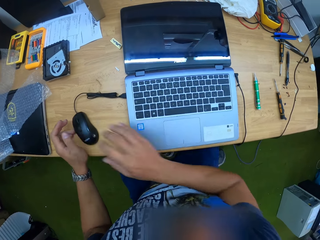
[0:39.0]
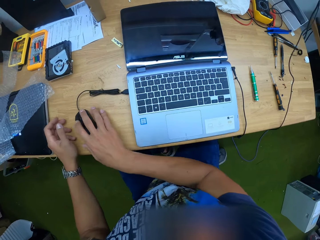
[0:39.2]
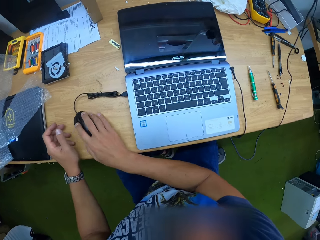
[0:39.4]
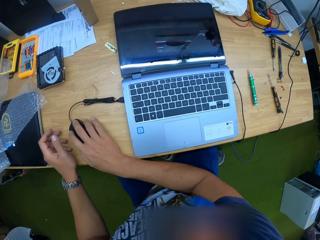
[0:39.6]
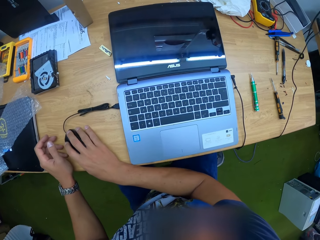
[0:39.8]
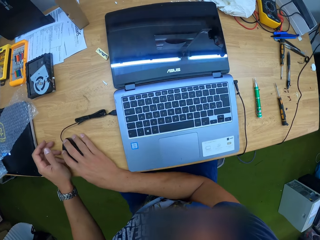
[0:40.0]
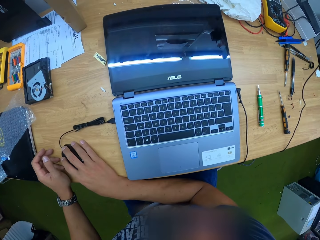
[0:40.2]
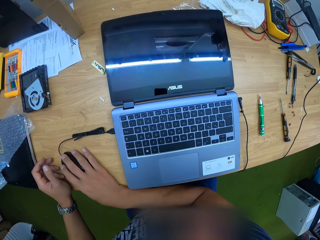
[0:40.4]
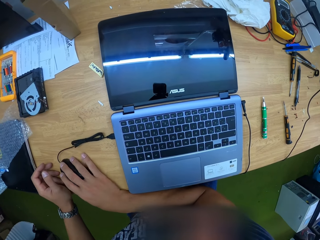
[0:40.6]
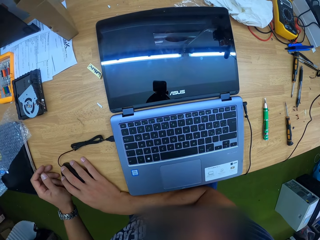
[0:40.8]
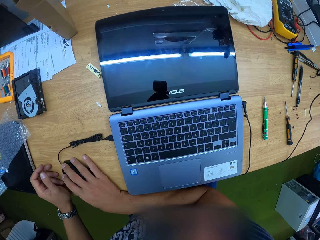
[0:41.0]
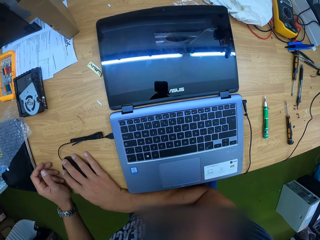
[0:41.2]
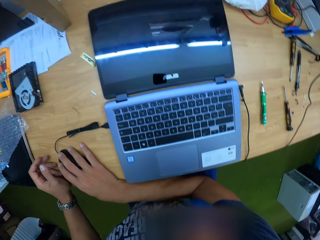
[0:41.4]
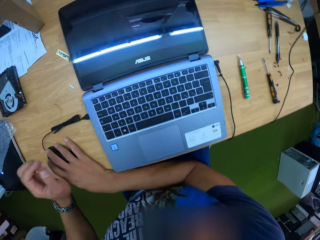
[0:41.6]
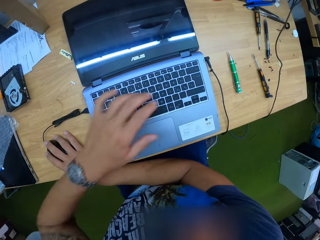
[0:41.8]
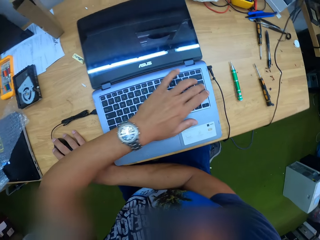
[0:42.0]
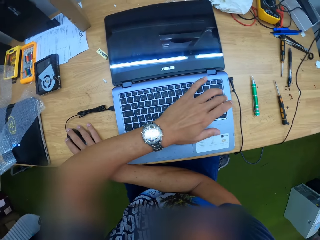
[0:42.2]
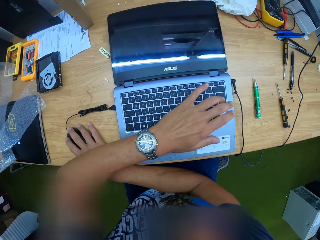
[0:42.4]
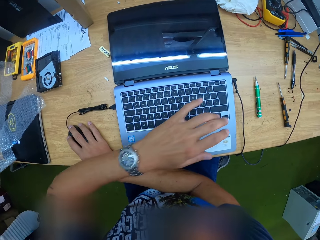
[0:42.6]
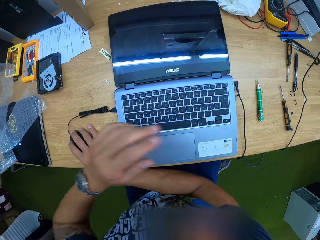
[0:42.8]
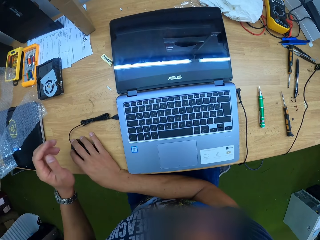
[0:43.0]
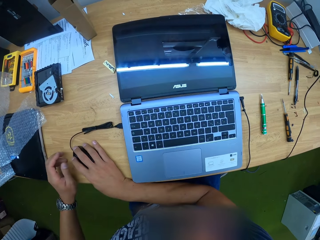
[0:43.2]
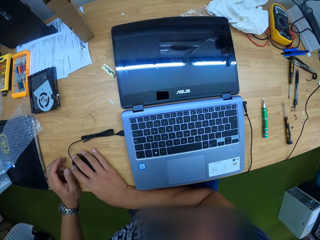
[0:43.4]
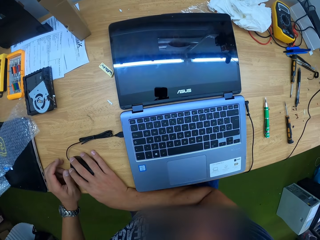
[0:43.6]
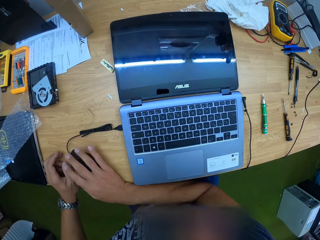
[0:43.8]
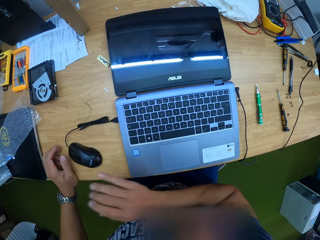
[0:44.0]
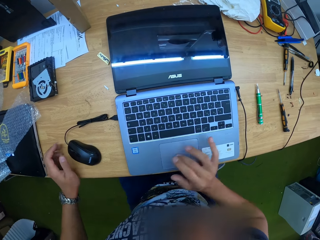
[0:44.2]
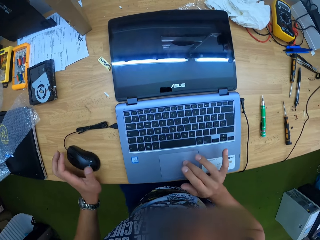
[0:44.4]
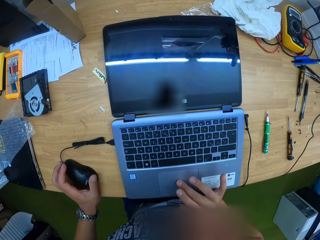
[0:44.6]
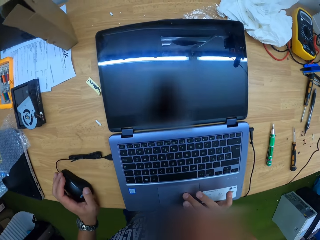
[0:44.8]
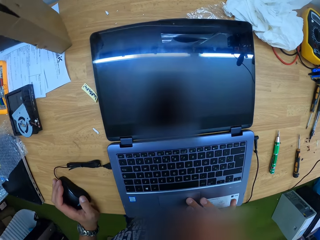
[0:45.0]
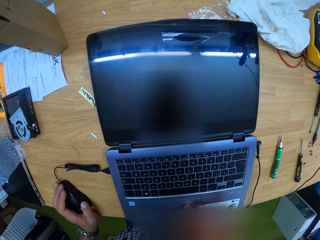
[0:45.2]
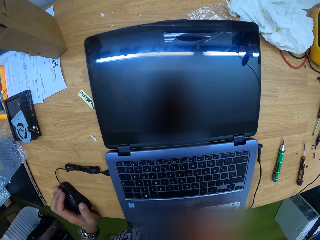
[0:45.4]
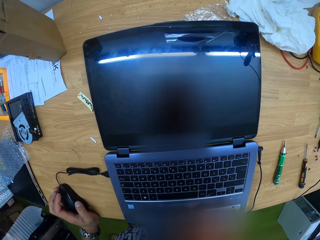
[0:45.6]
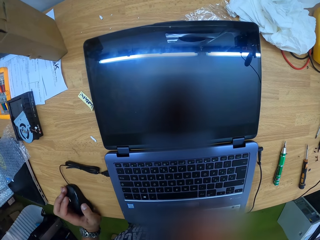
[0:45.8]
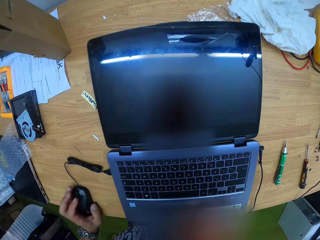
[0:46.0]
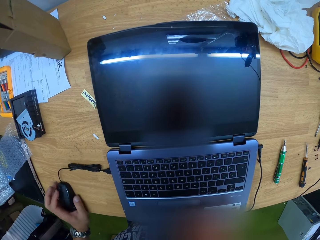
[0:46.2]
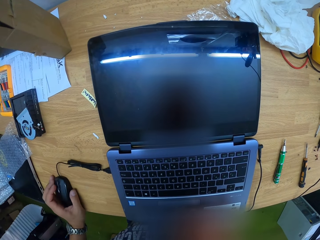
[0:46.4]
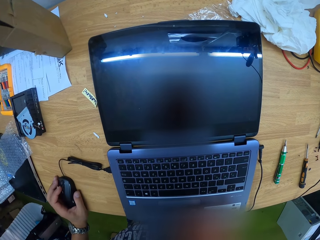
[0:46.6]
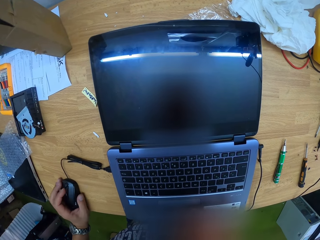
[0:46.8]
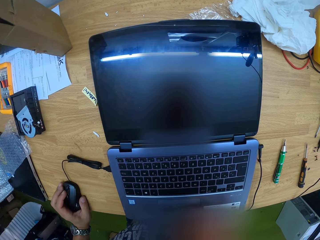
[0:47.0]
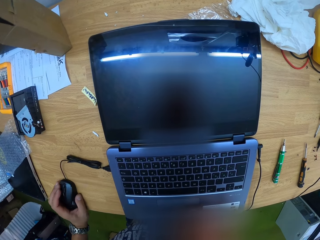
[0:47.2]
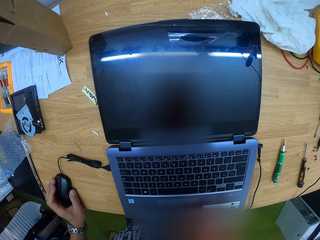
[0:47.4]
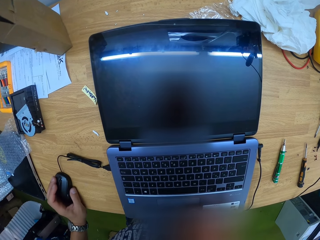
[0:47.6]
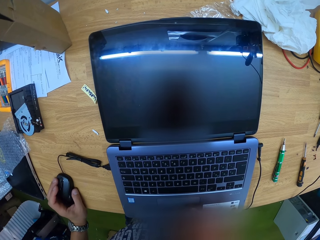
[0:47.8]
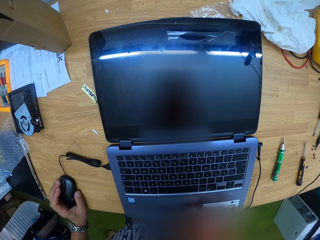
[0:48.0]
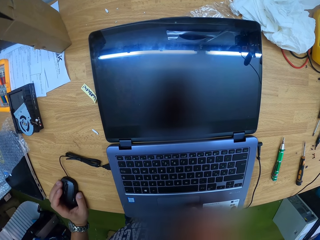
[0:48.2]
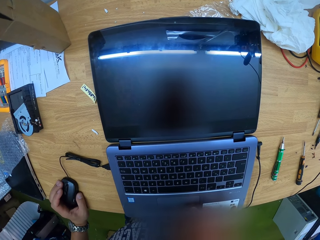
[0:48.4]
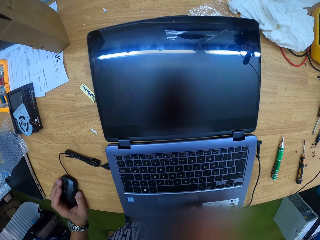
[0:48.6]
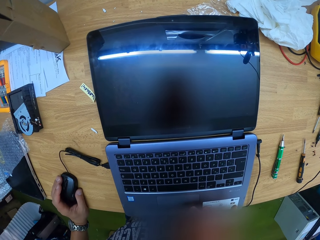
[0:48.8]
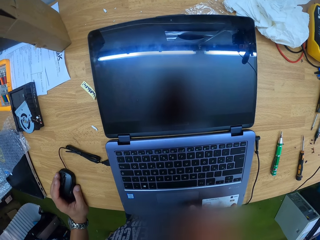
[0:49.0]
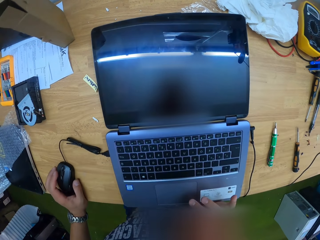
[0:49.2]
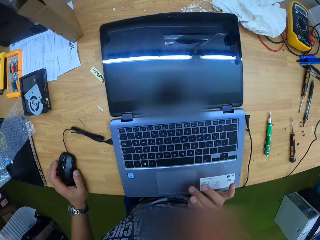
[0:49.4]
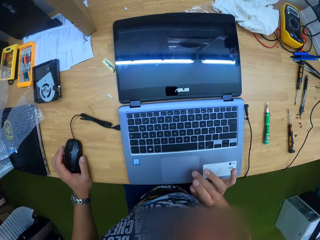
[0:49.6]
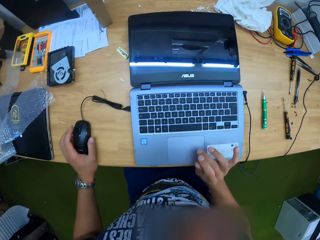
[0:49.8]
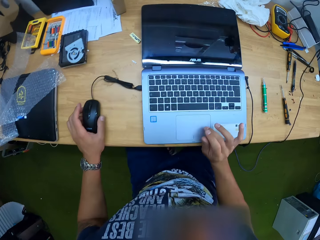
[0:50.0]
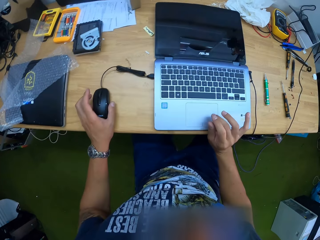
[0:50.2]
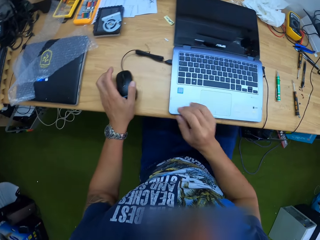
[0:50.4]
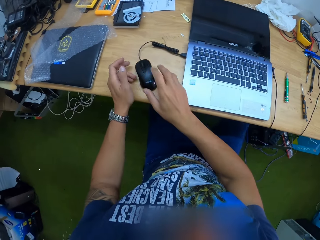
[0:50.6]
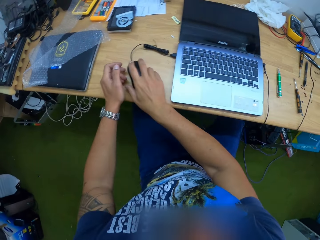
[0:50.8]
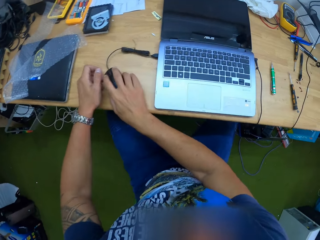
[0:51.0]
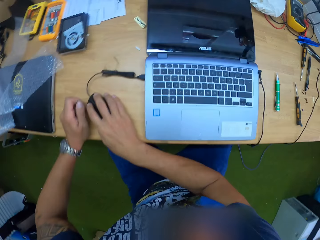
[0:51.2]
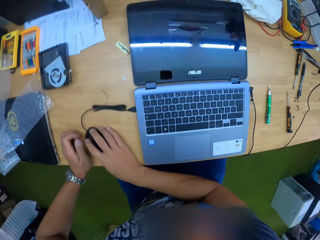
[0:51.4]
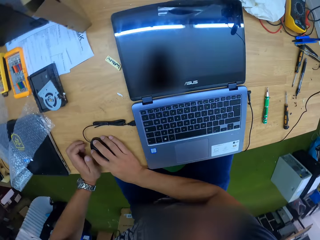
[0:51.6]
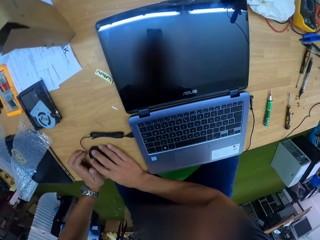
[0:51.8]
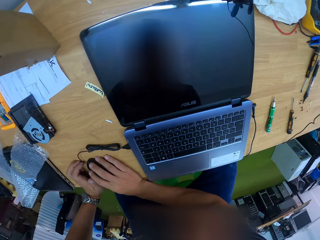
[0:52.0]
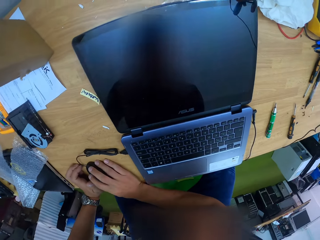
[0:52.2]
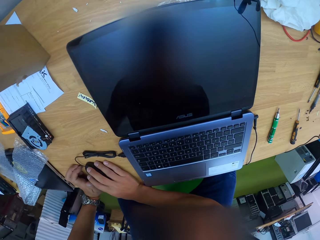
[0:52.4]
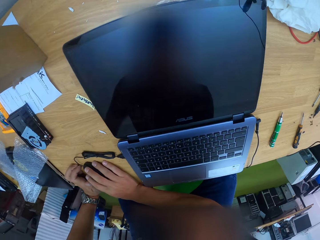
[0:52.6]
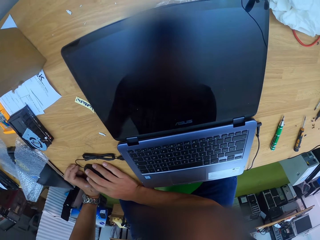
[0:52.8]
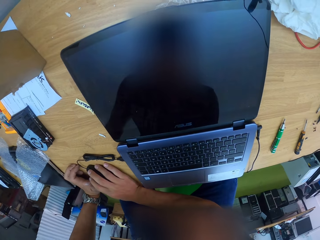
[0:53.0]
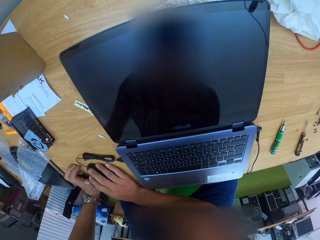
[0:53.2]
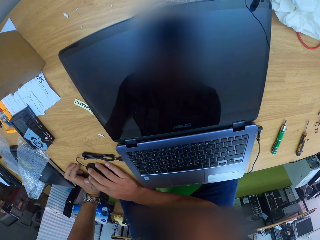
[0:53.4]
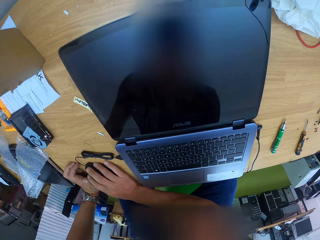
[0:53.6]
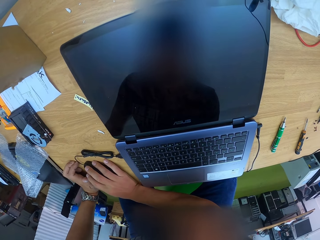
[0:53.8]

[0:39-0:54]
The camera wearer operates the mouse with his right hand. He scrolls on the laptop. He presses a key on the keyboard with his left hand. He operates the laptop with both hands. He operates the laptop with his right hand.

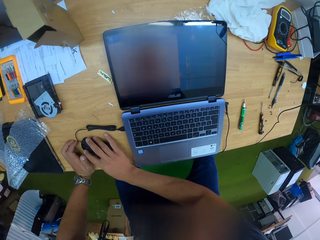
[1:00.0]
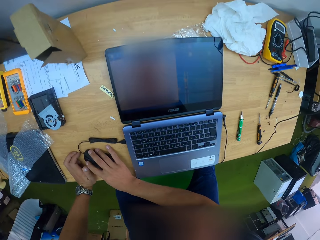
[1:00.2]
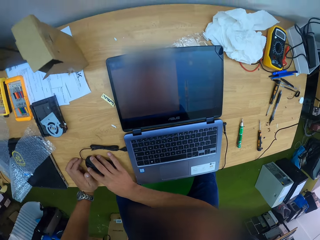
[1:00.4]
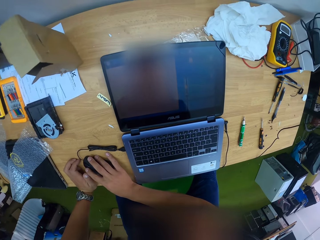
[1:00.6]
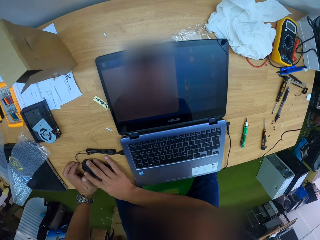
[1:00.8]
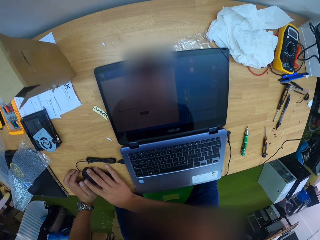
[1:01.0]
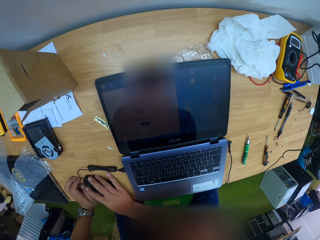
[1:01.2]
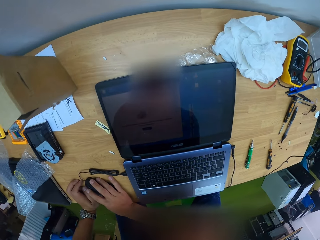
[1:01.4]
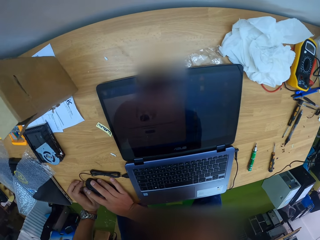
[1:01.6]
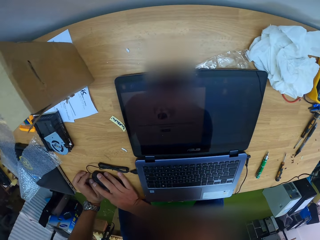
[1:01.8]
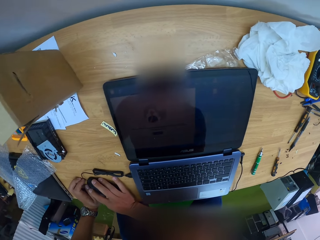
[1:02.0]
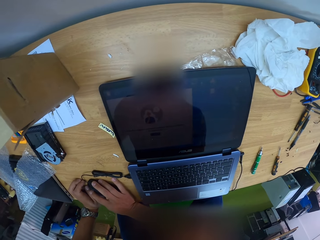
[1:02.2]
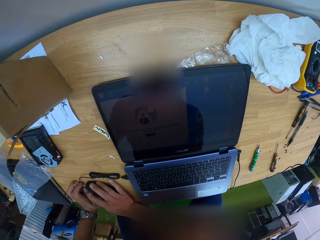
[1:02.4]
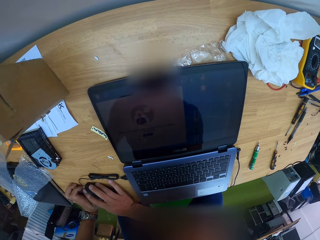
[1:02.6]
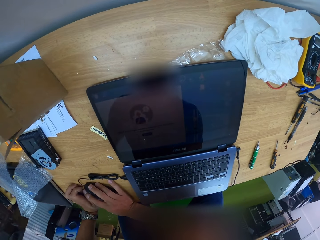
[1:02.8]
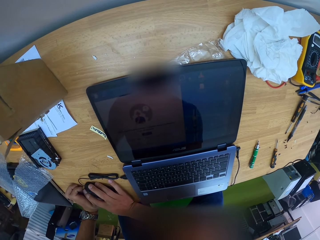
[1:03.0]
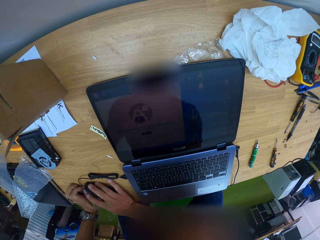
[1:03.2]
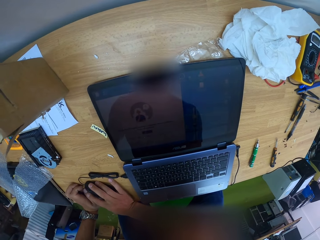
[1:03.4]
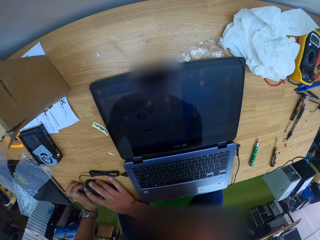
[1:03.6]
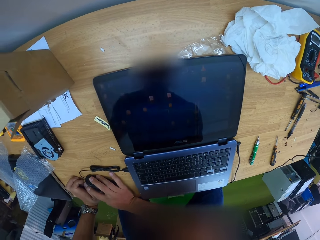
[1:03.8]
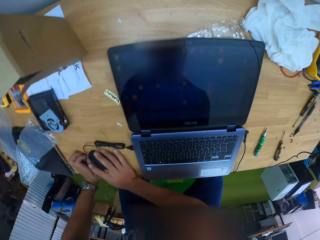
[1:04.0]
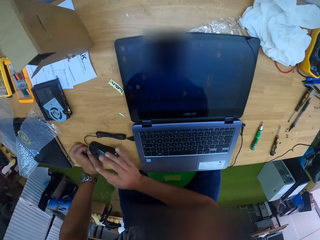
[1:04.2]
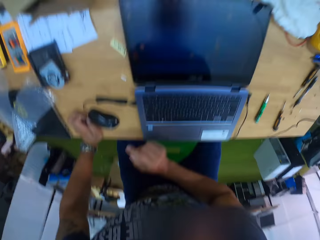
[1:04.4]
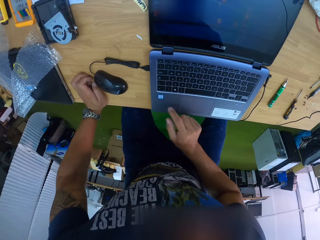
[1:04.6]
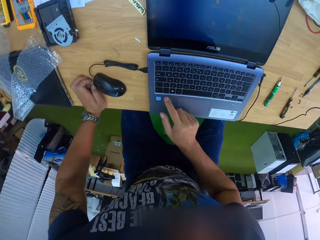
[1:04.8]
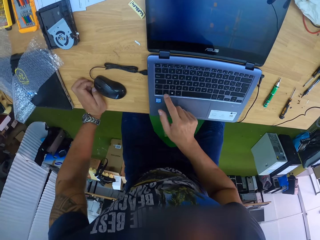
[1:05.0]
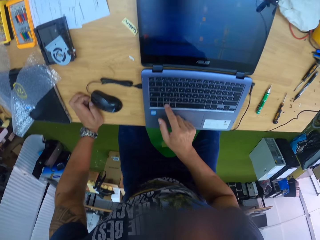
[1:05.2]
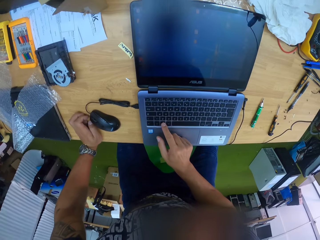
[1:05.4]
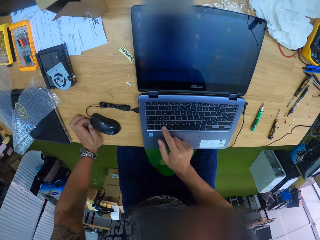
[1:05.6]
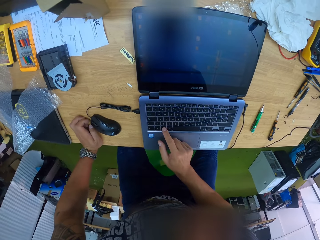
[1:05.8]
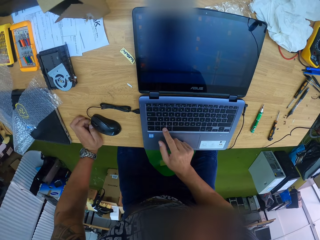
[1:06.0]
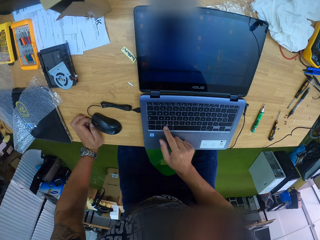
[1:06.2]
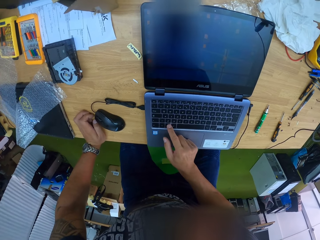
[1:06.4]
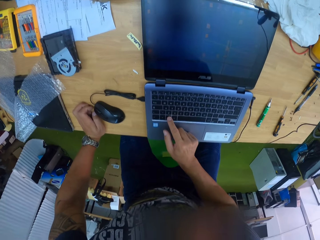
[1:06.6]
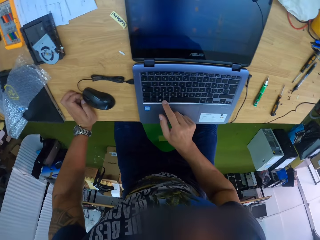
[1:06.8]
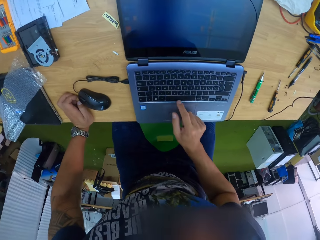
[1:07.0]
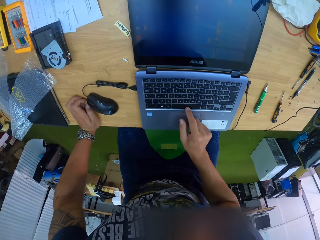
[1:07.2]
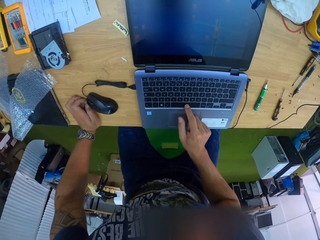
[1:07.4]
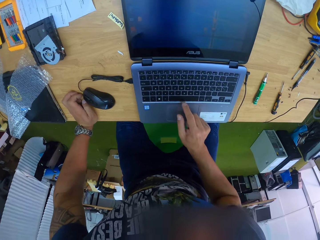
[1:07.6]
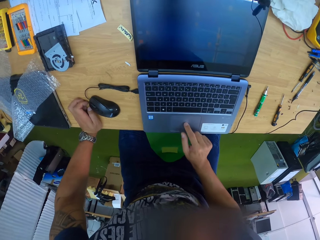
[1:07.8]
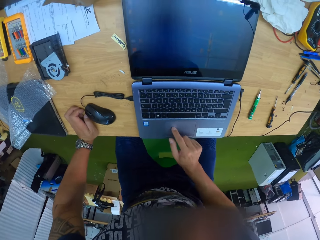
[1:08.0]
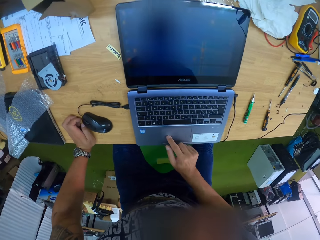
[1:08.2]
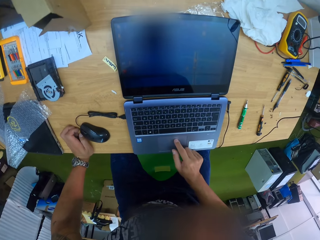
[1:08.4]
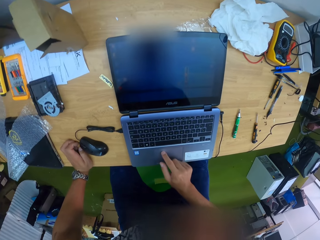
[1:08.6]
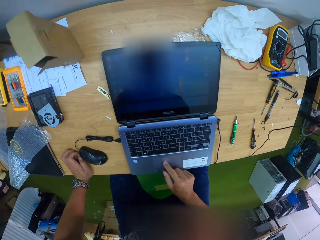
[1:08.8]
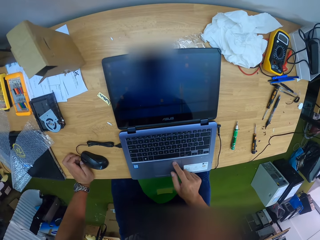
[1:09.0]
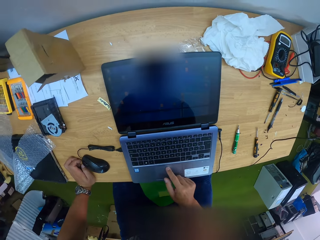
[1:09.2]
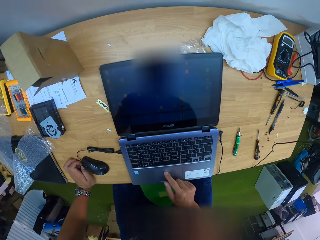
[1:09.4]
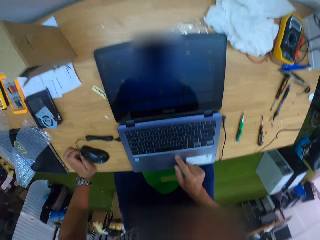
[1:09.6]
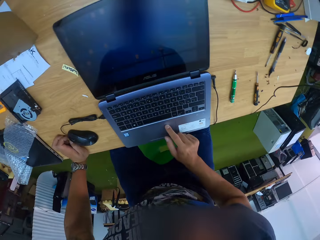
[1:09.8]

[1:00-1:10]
The camera wearer scrolls on the laptop. They press a button on the laptop.
